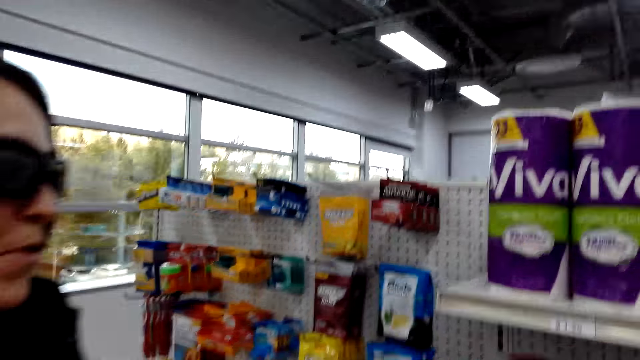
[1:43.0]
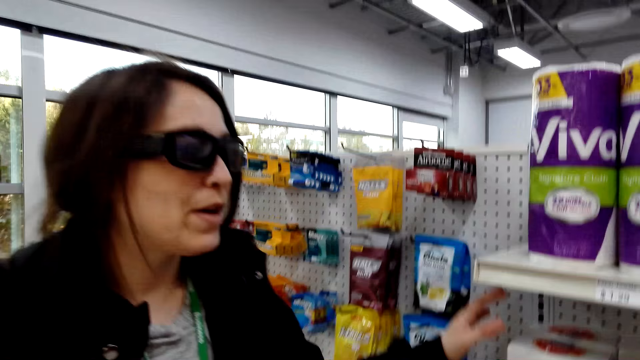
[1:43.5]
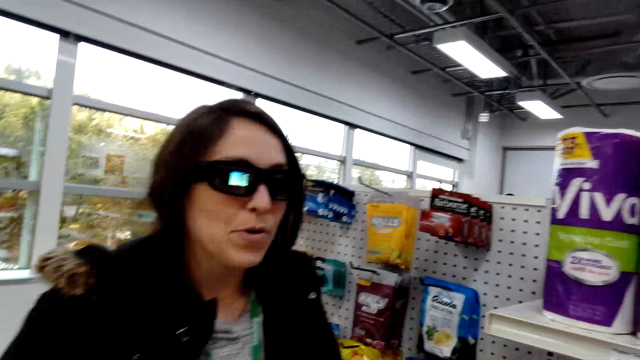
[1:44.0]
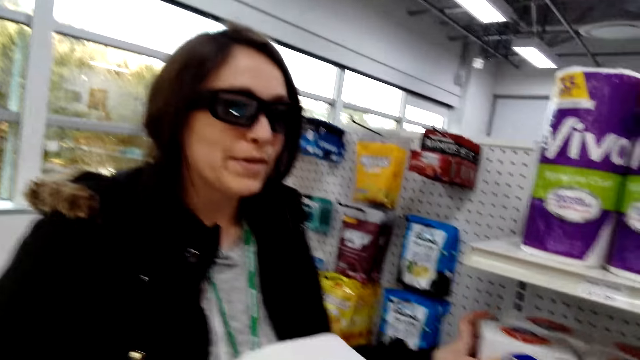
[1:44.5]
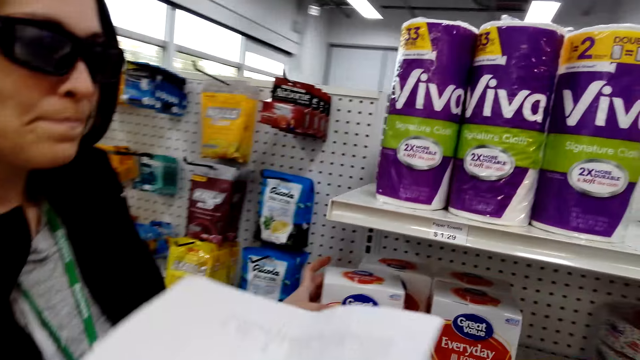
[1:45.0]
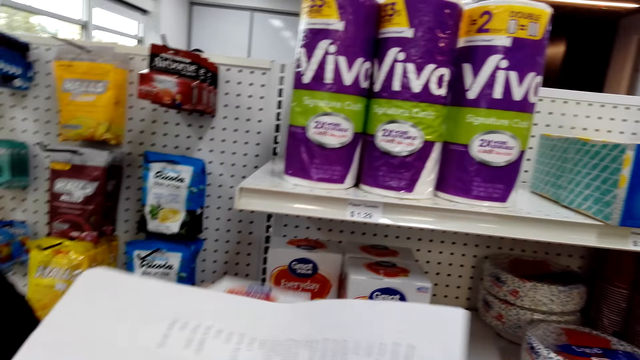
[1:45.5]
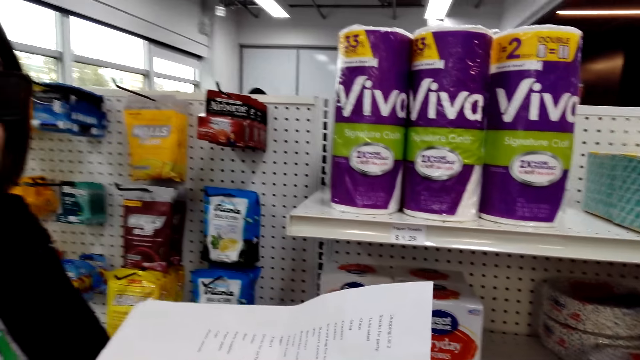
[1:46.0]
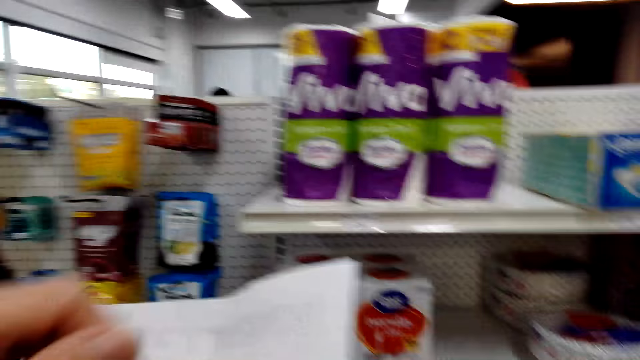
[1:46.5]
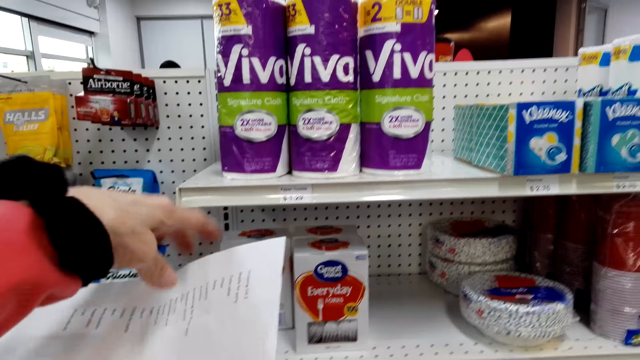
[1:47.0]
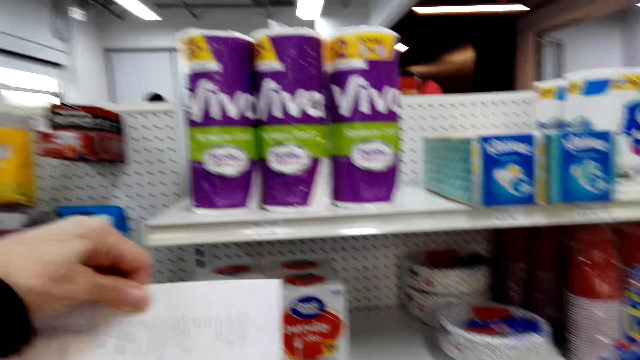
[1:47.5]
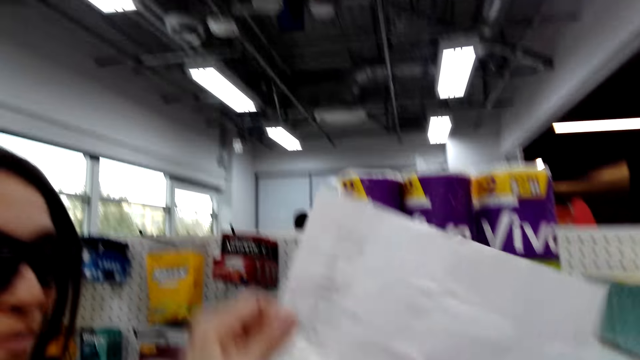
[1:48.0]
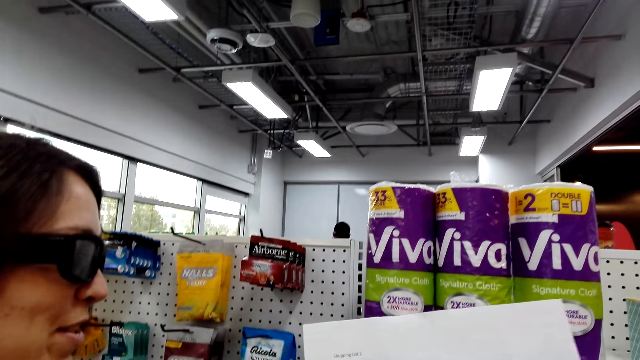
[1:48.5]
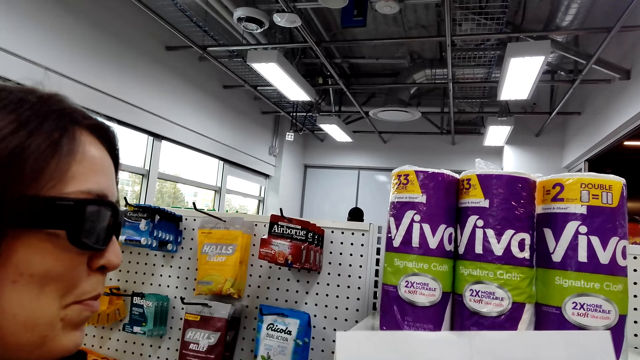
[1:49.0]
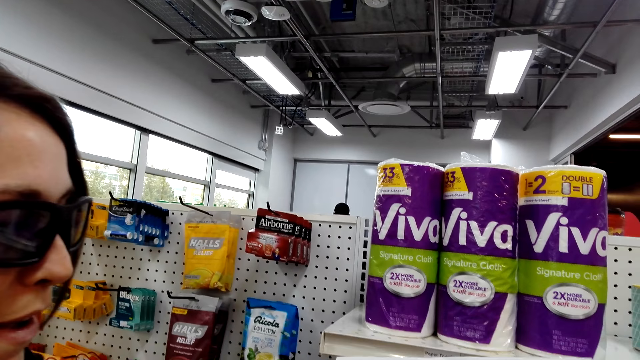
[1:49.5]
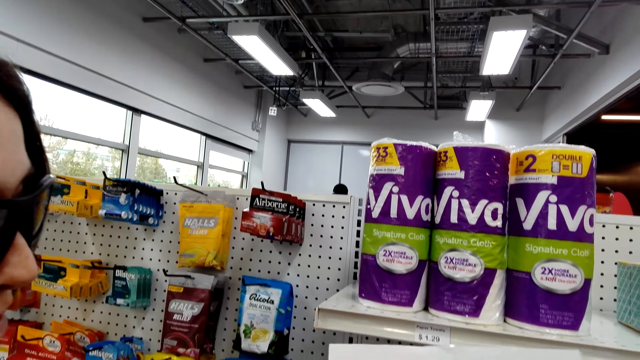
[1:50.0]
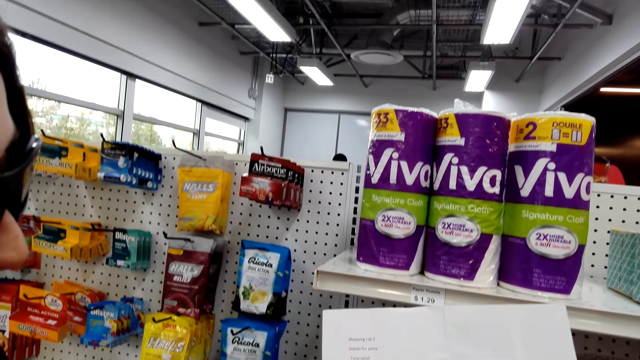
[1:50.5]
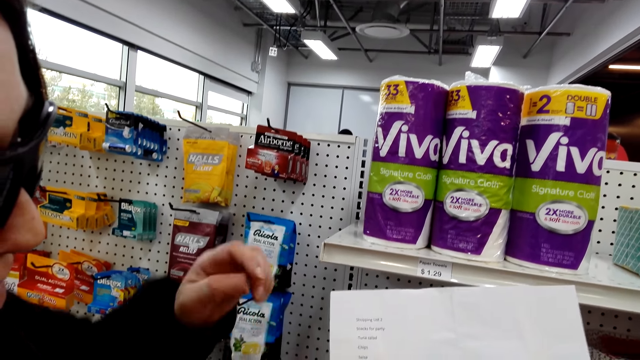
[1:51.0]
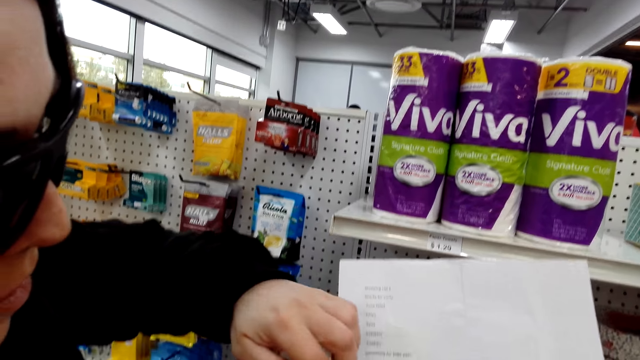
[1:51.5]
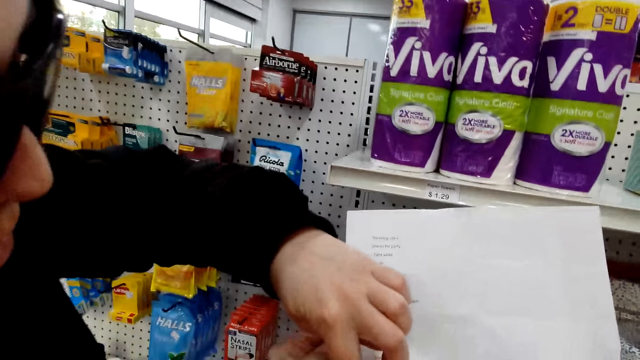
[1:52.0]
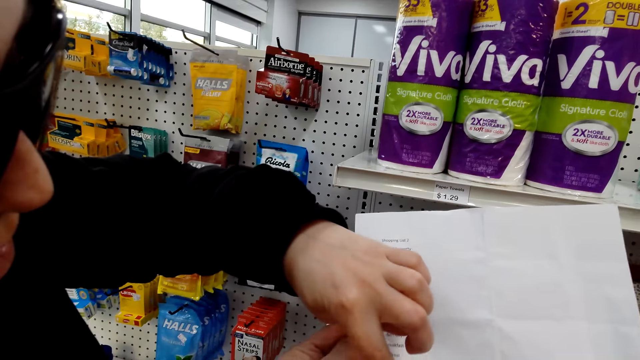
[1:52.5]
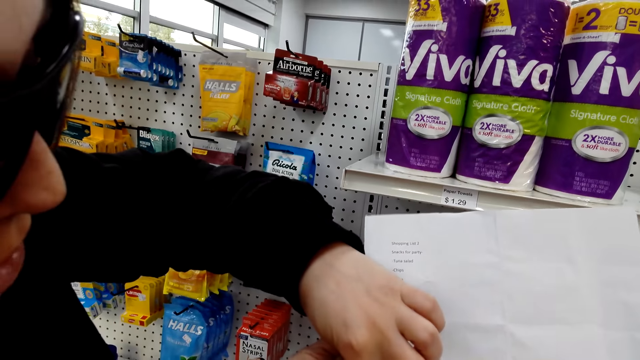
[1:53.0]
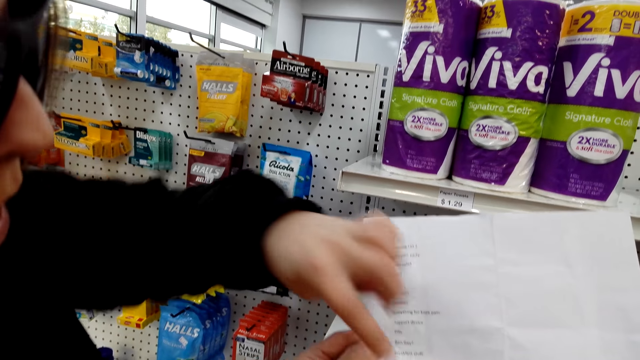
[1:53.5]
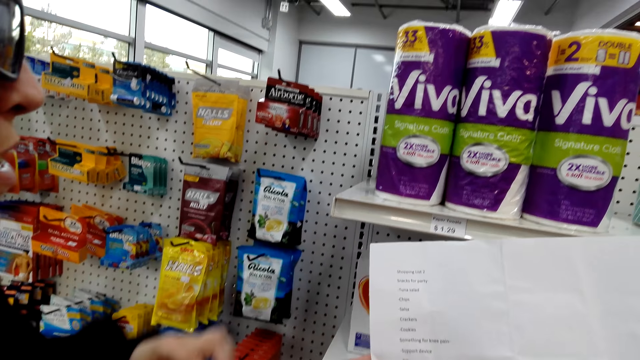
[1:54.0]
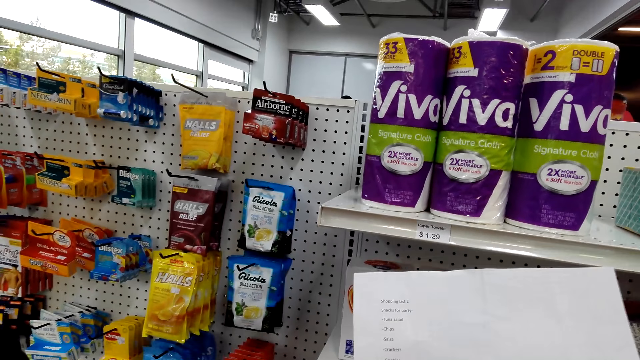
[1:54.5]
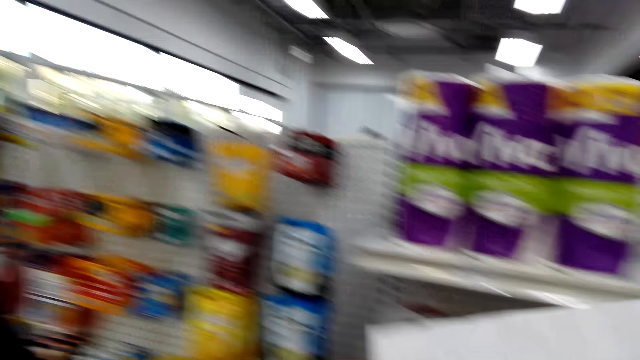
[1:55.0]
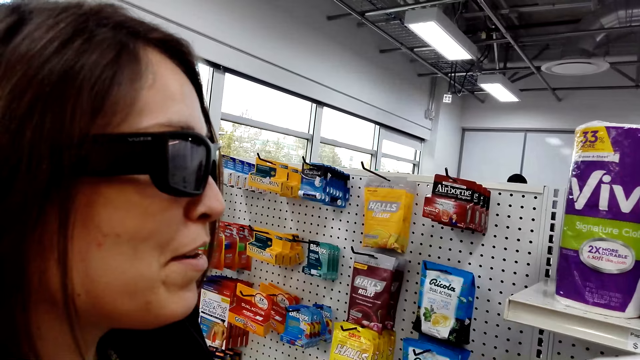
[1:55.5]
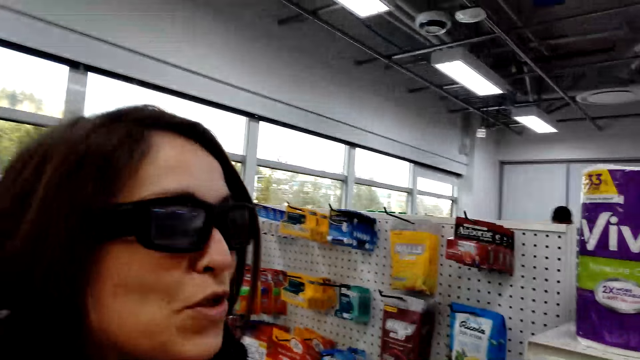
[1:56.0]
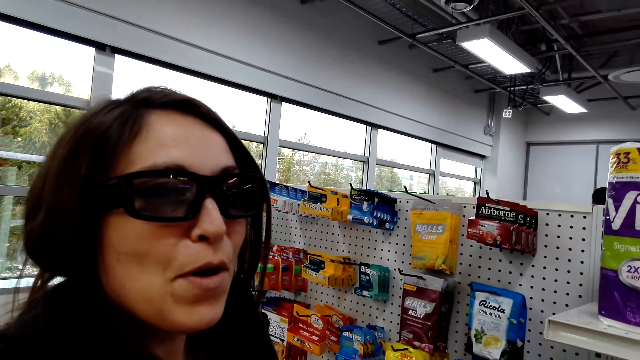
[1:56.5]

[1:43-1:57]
The camera wearer picks up the list. They talk to a woman. The woman points at the list with her finger. The woman shows the shopping list items to the camera wearer. The camera wearer talks to the woman.

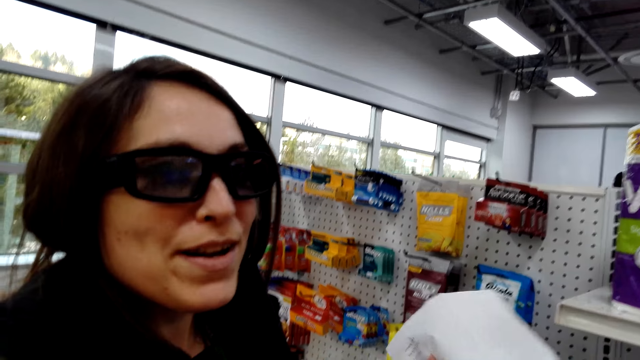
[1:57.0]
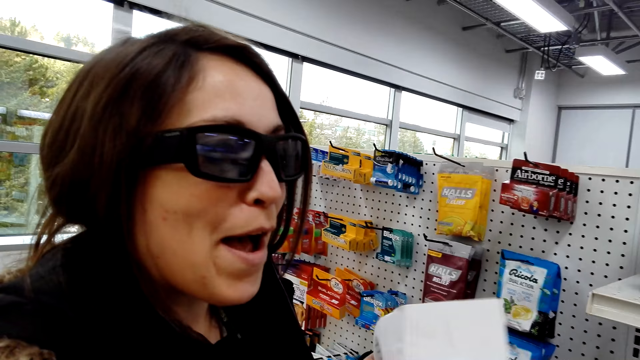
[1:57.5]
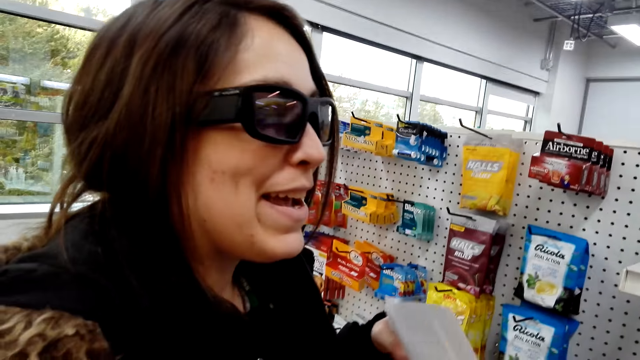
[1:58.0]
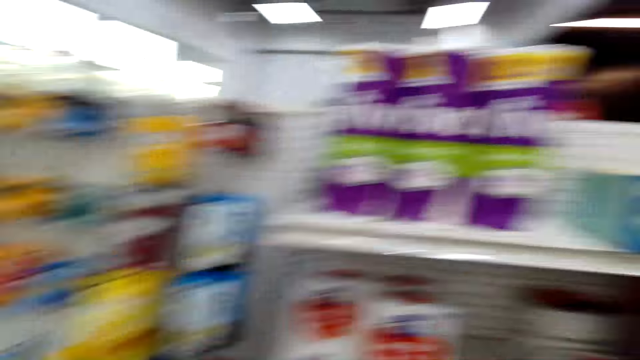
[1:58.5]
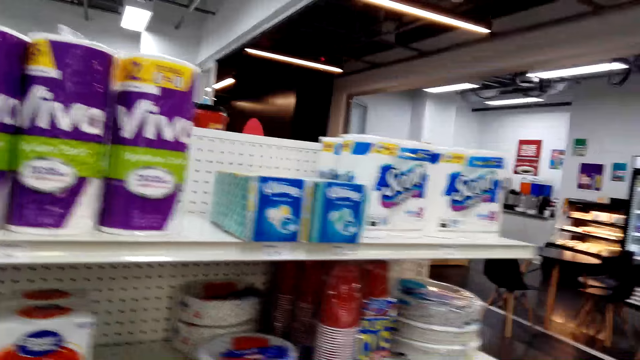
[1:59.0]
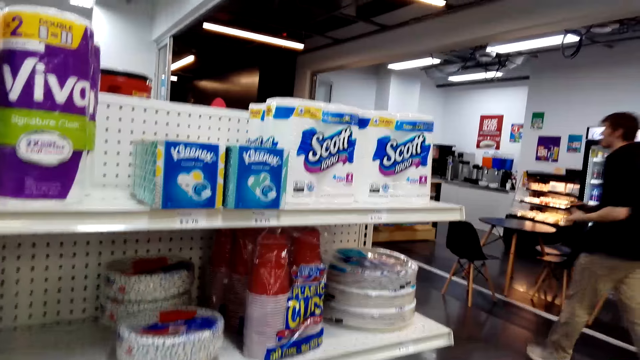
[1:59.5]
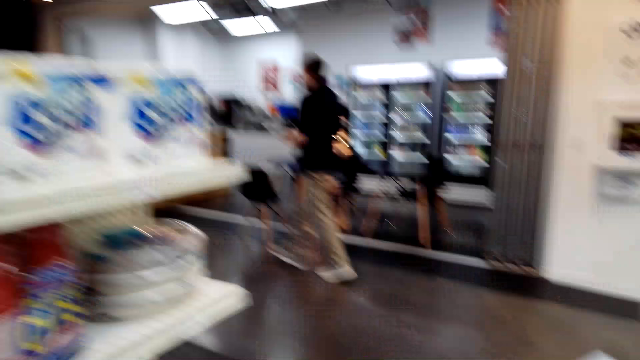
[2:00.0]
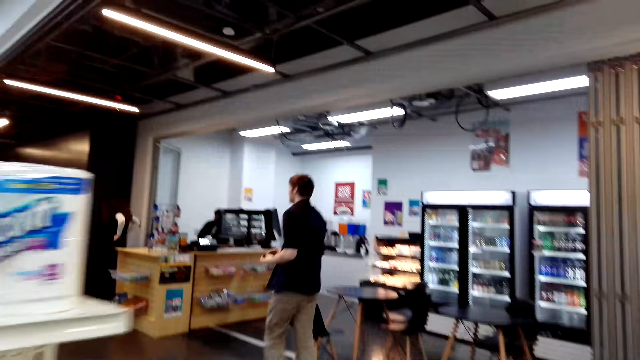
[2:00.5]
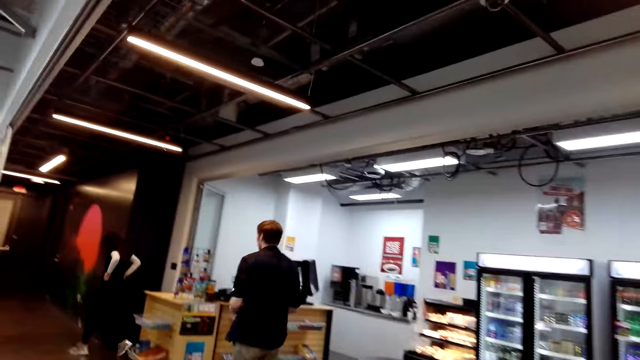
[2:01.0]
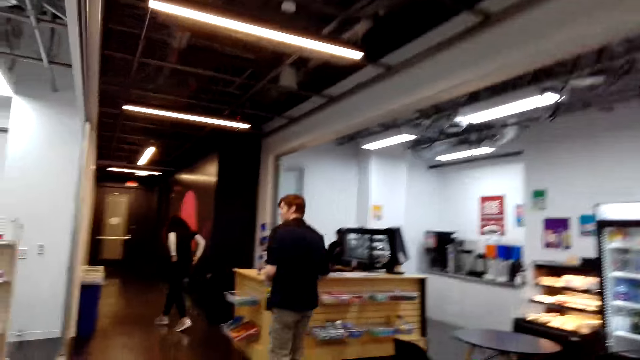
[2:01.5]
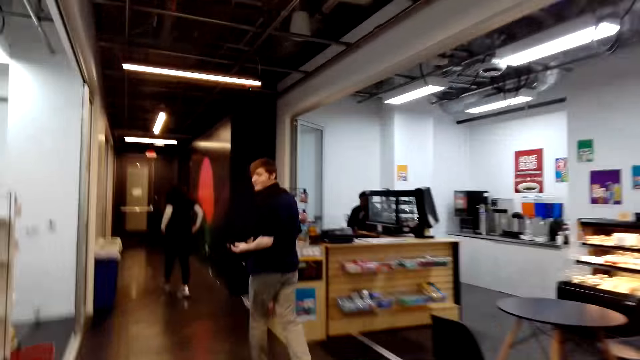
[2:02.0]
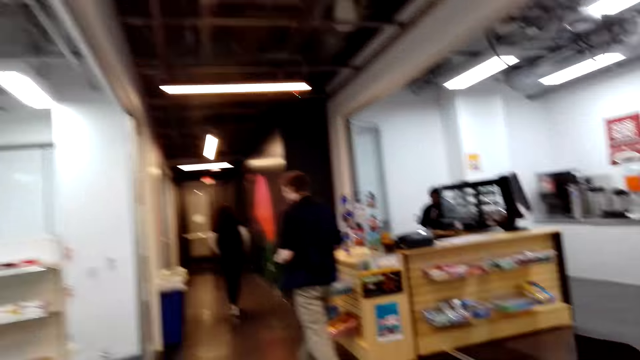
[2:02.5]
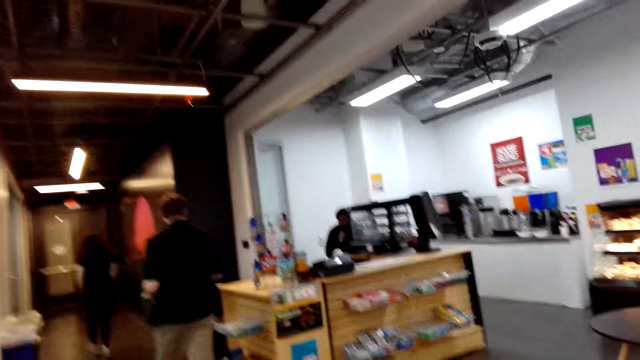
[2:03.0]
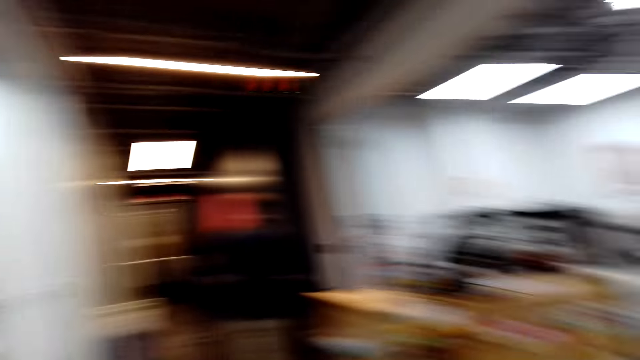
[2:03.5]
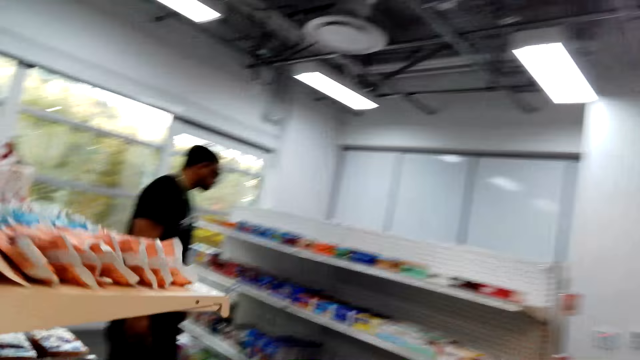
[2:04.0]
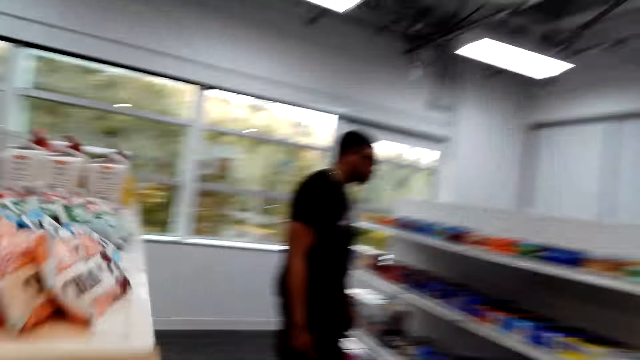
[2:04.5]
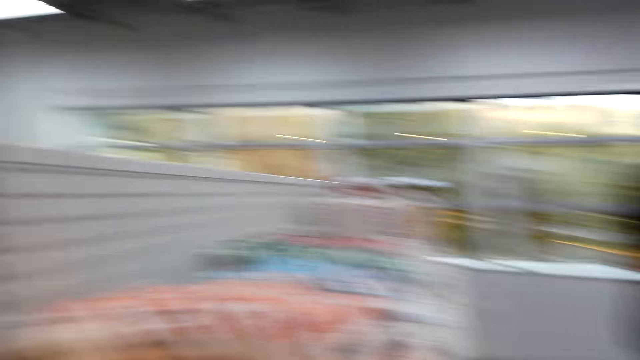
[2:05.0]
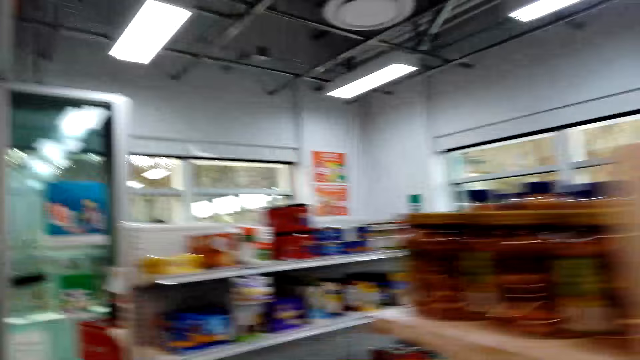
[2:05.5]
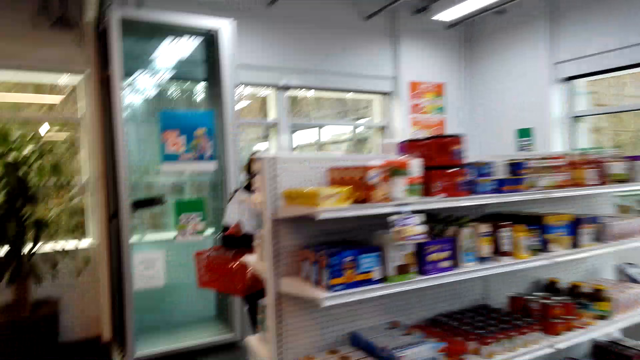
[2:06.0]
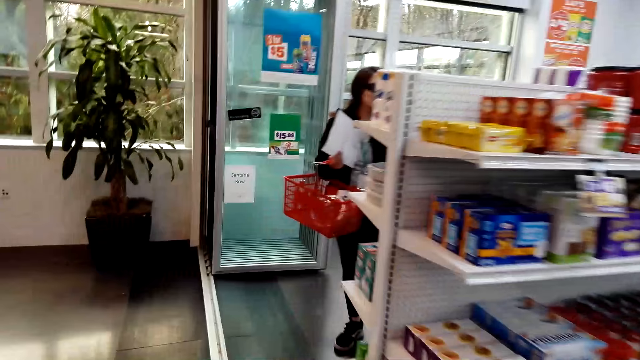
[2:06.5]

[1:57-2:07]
The camera wearer walks towards another rack. They talk to a woman and walk towards the woman. The woman talks to the camera wearer.
